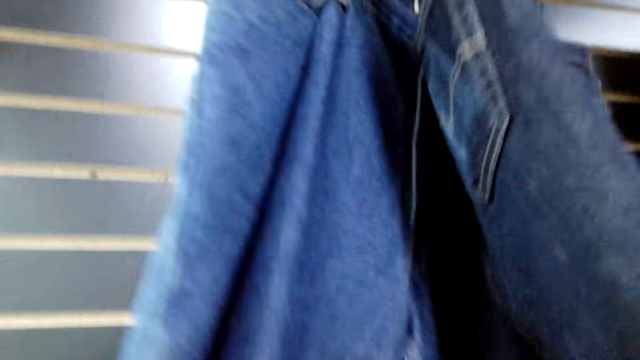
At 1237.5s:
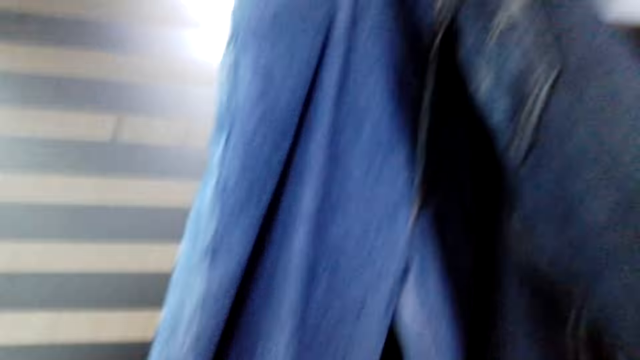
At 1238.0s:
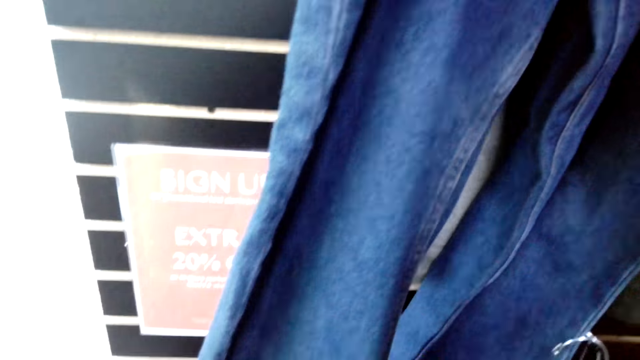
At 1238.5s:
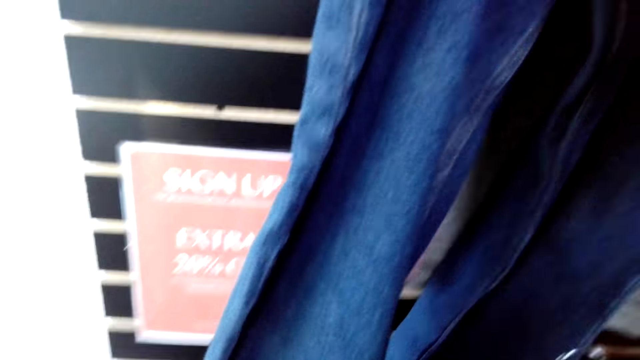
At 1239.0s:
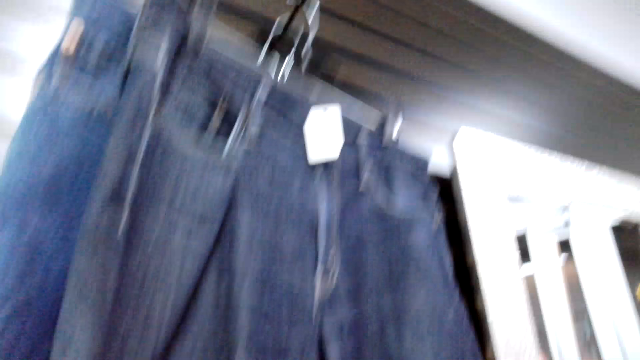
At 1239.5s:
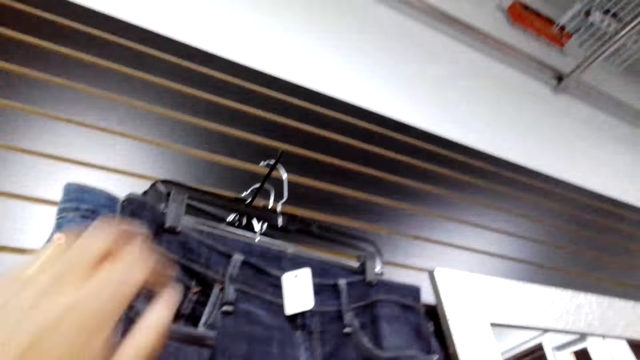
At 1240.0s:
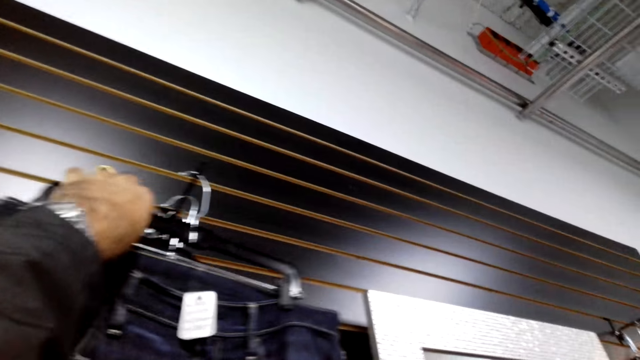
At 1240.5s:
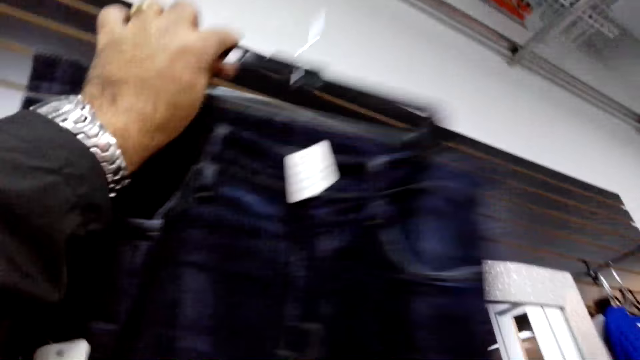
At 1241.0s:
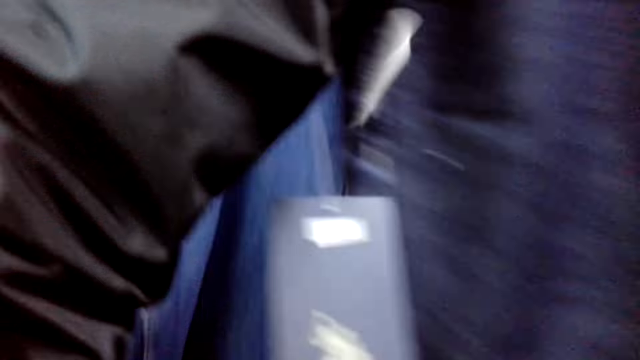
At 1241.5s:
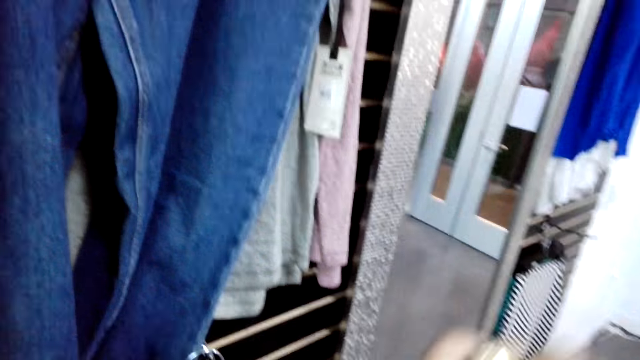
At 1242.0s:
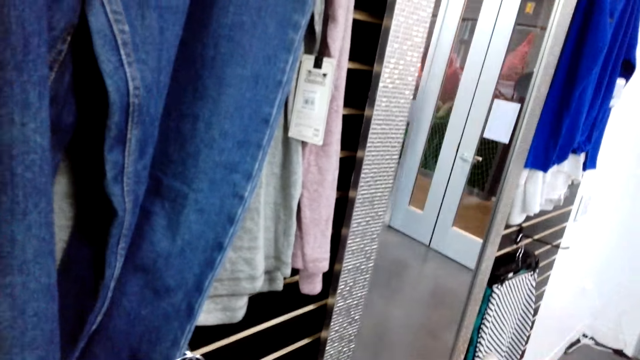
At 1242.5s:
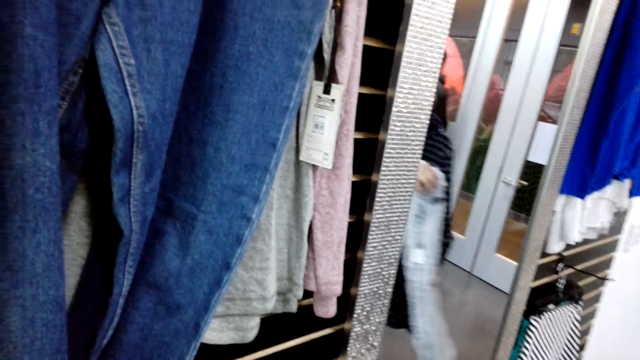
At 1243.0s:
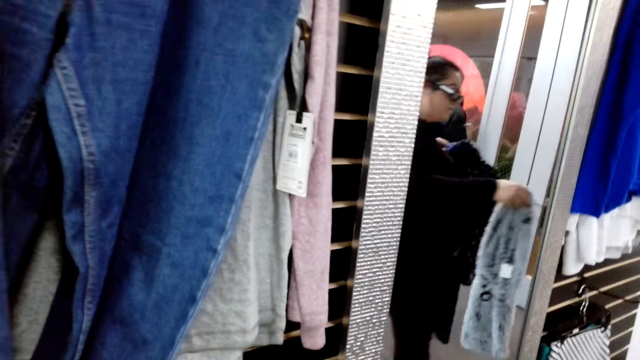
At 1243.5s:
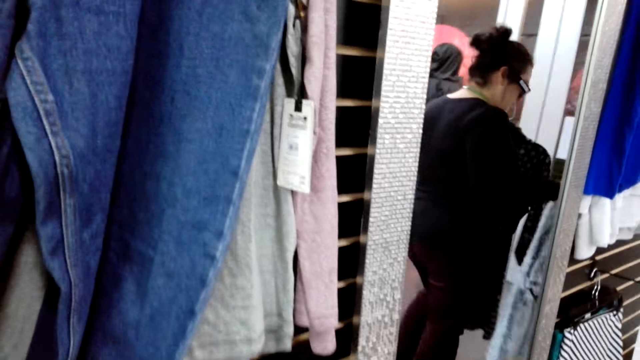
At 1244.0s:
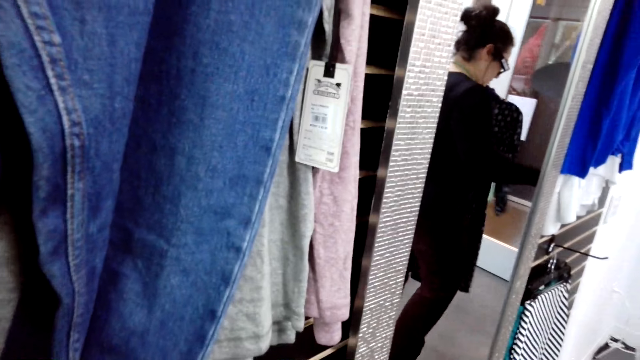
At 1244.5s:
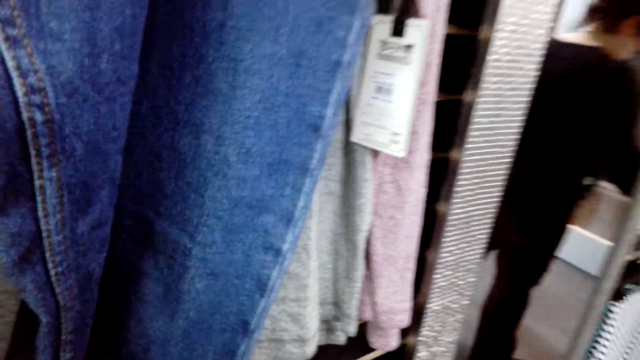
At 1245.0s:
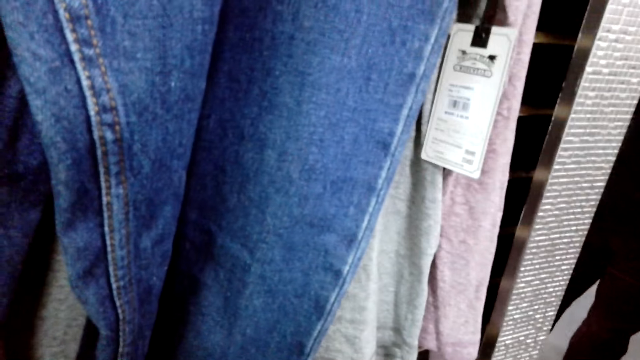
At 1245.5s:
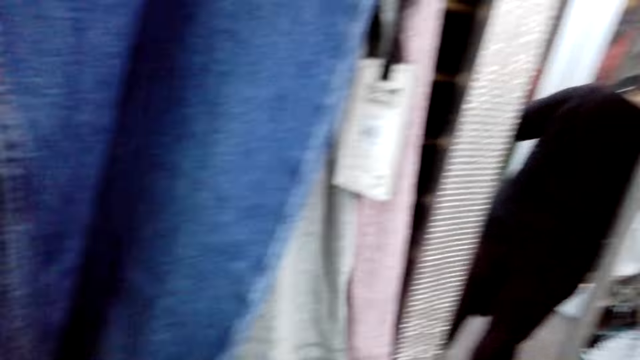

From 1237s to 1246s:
The camera wearer unhangs a jean trouser. They move the trouser. A lady walks on the floor.

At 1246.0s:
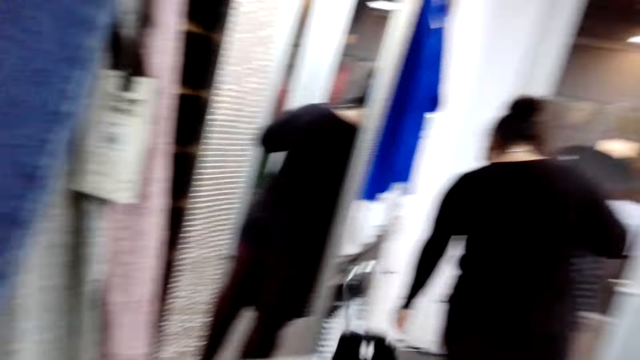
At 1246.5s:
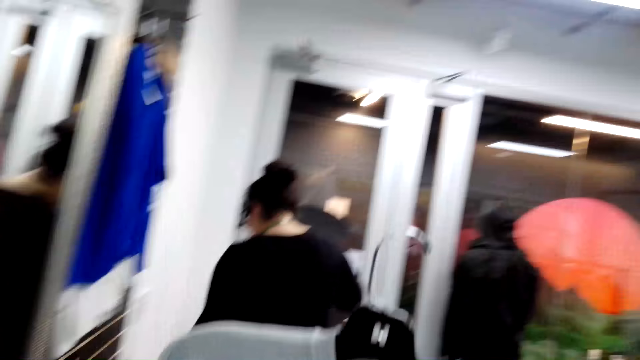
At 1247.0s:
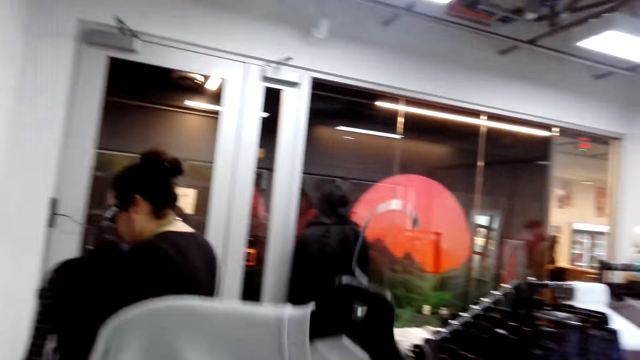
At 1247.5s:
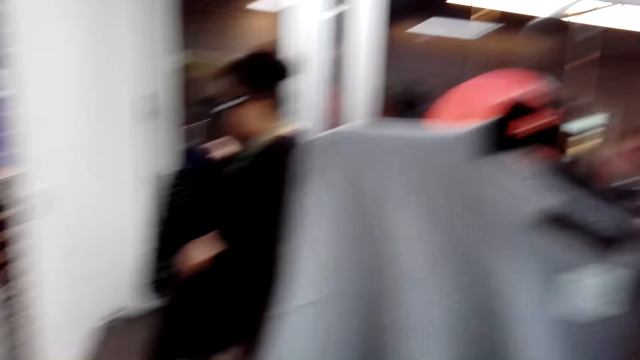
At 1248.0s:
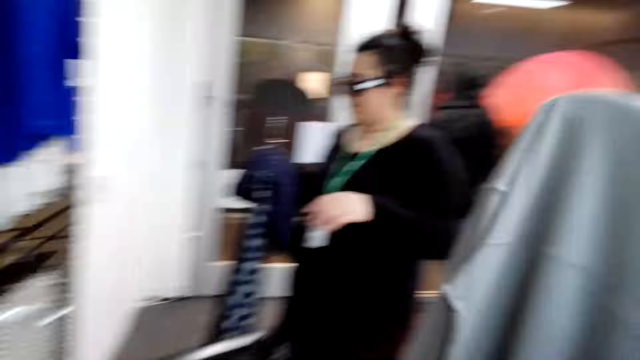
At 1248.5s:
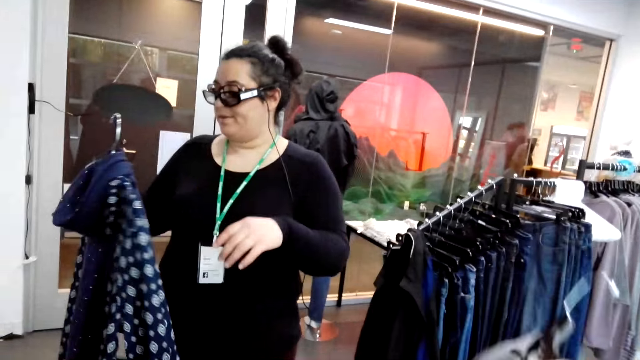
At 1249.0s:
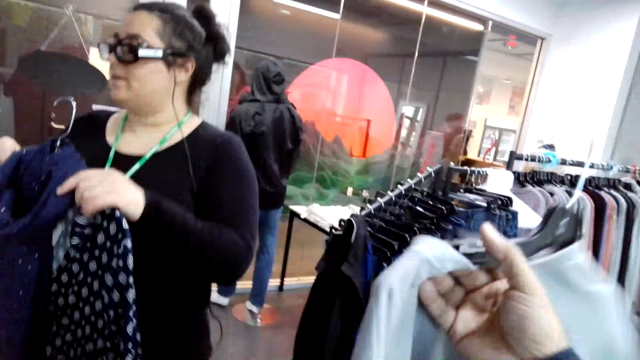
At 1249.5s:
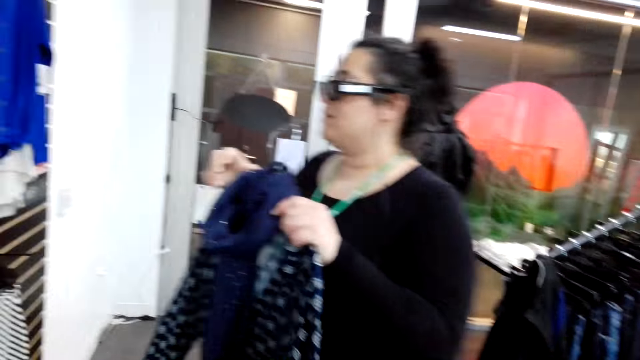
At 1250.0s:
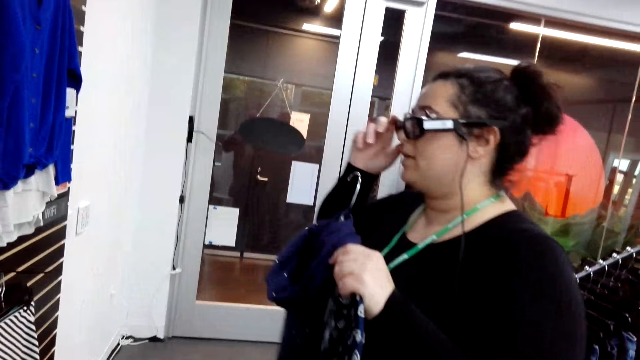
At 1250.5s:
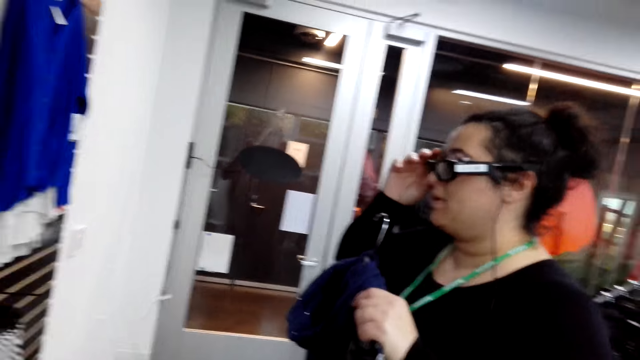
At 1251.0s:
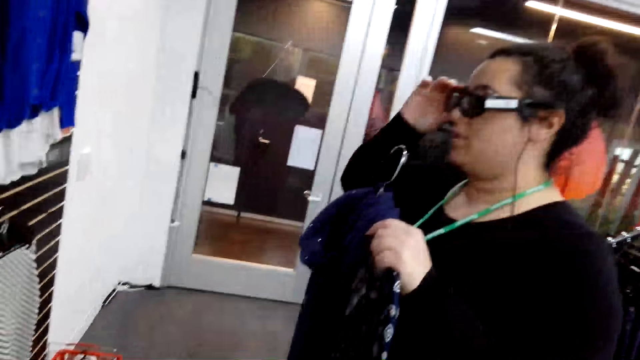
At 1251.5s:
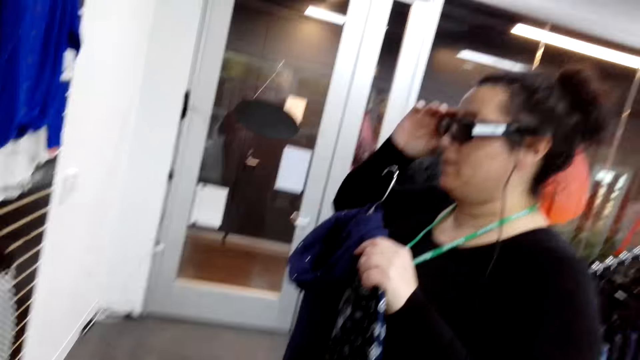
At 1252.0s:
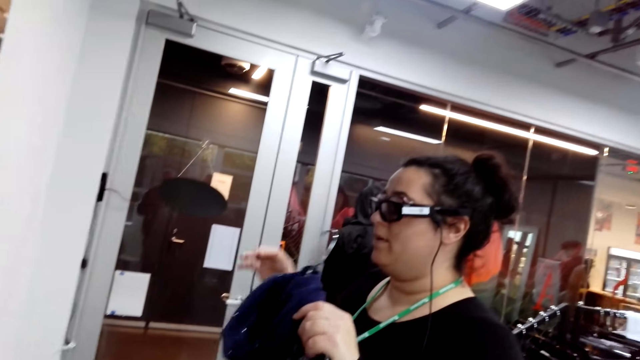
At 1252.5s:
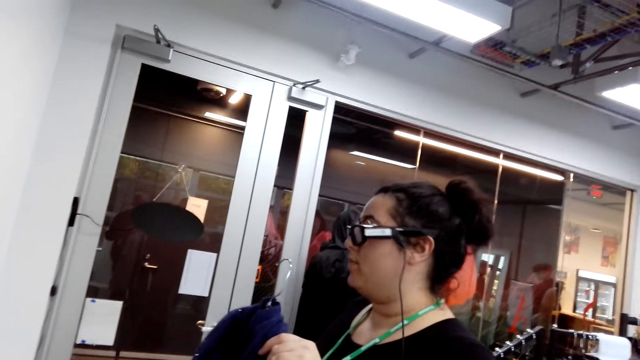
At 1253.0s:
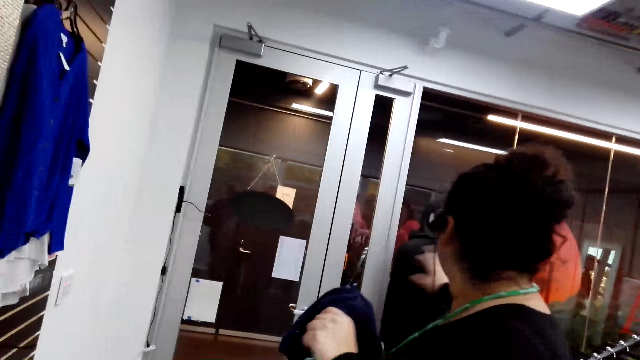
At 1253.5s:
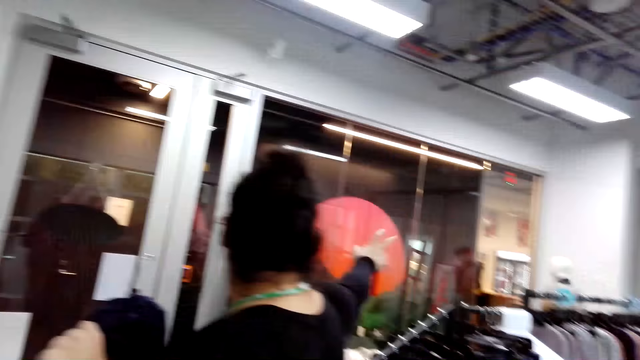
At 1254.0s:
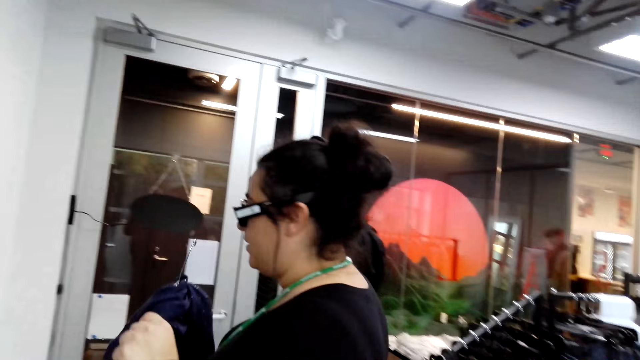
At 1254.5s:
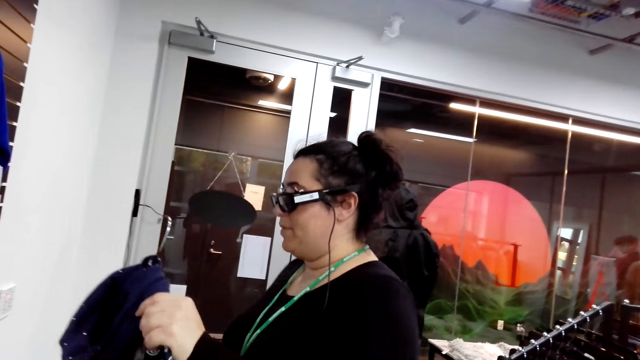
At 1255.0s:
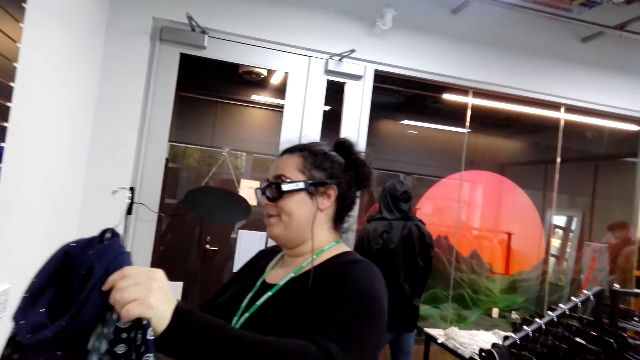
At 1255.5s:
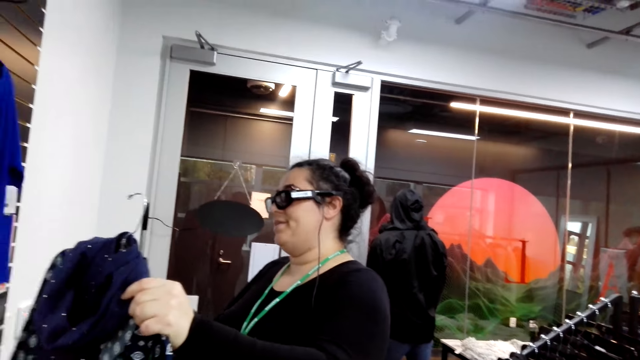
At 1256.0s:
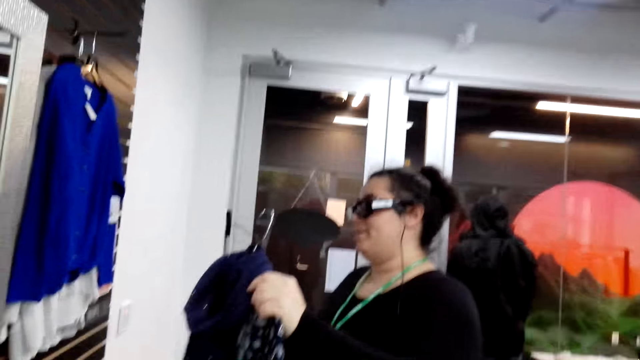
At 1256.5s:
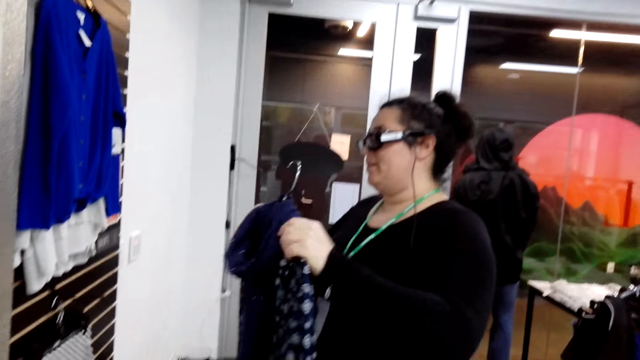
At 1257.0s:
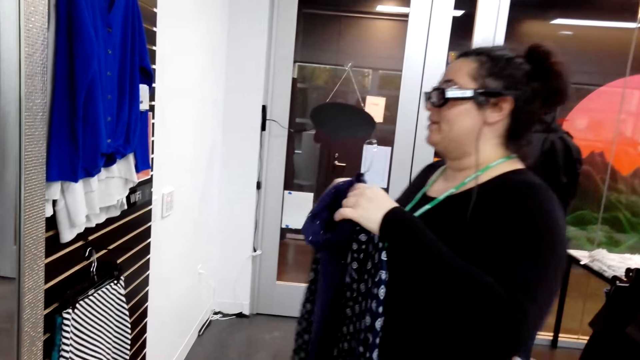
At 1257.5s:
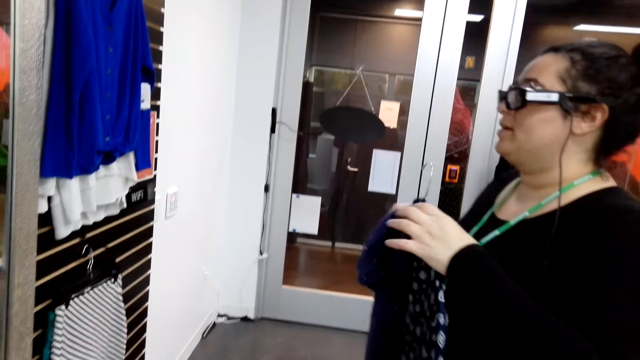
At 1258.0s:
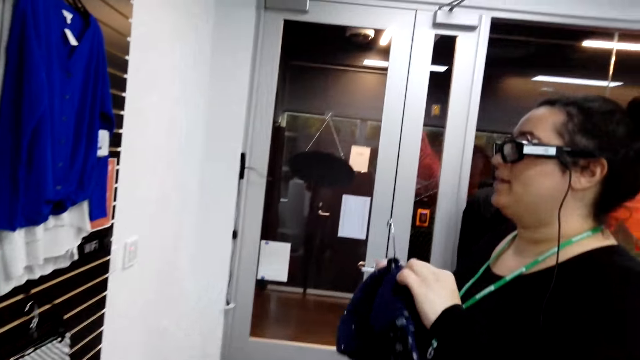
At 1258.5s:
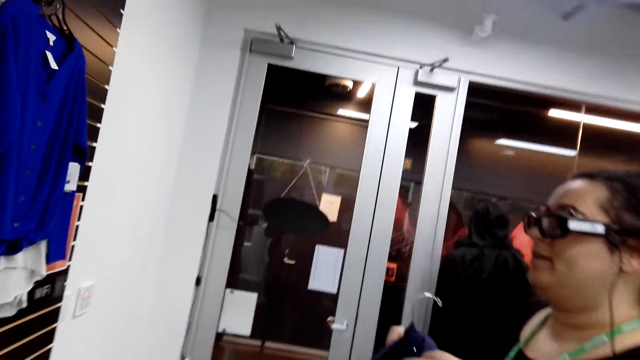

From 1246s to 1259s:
The camera wearer holds a white sweater. A lady holds a dress and a scarf. The camera wearer browses through the clothes. The lady moves the clothes. The lady fixes her glasses. The lady talks with gestures.
